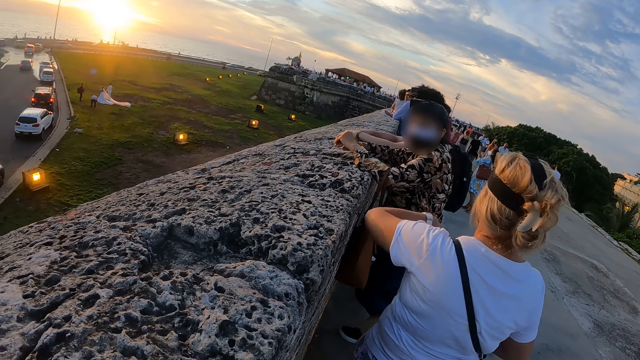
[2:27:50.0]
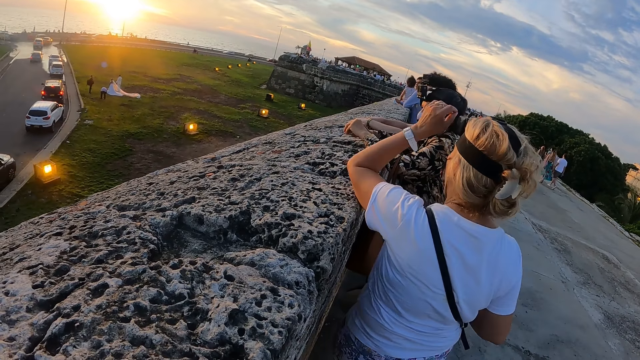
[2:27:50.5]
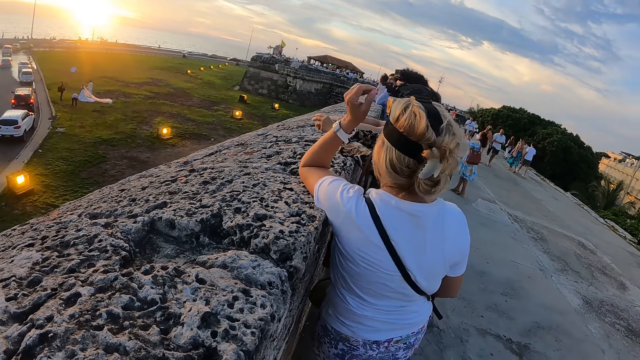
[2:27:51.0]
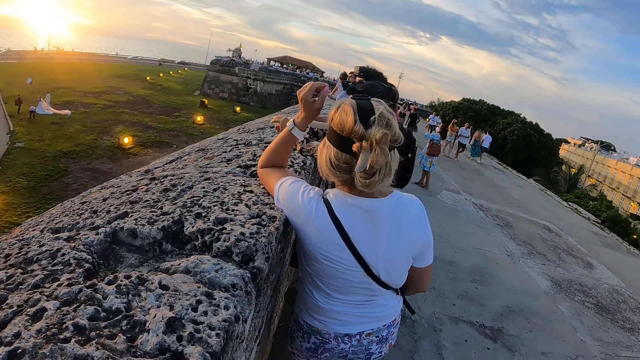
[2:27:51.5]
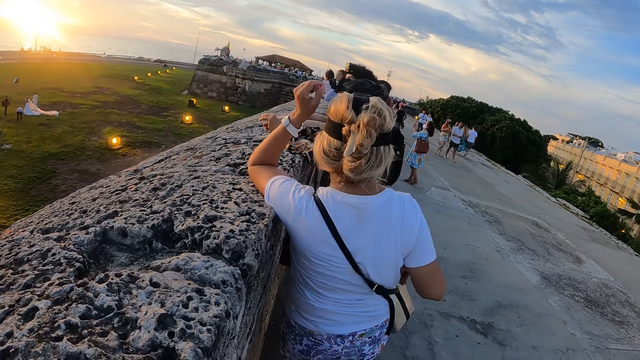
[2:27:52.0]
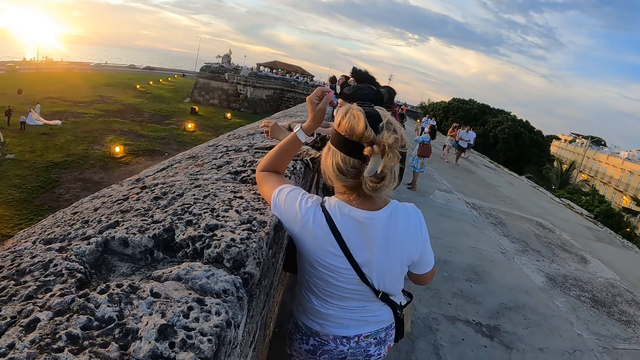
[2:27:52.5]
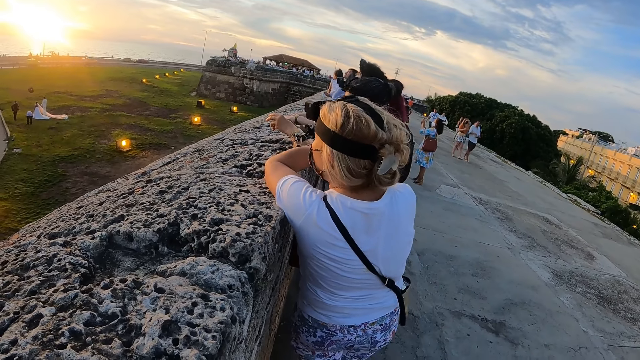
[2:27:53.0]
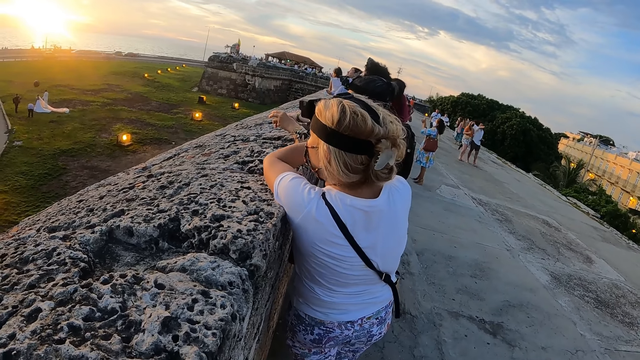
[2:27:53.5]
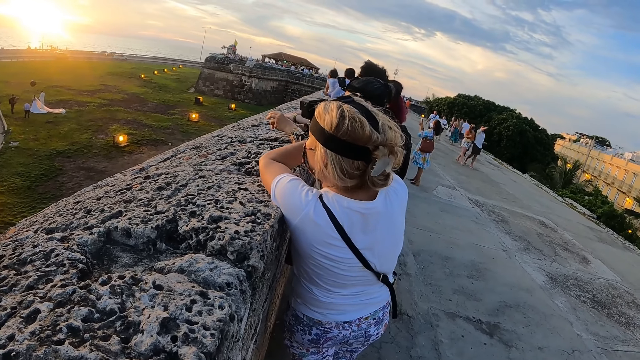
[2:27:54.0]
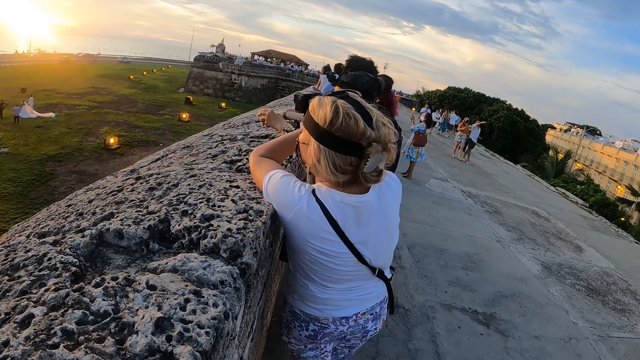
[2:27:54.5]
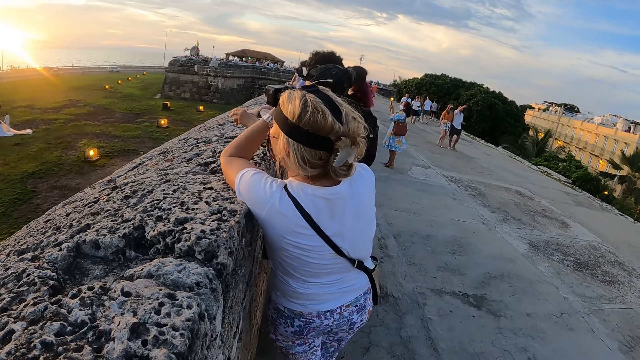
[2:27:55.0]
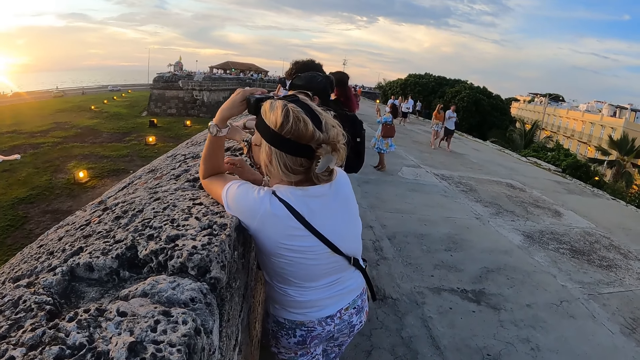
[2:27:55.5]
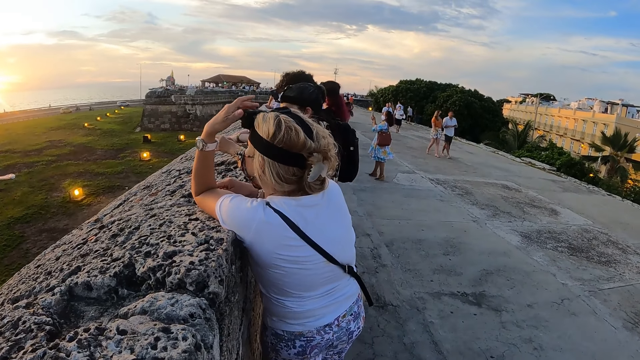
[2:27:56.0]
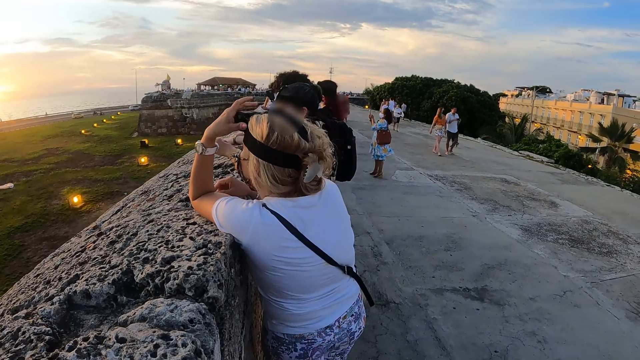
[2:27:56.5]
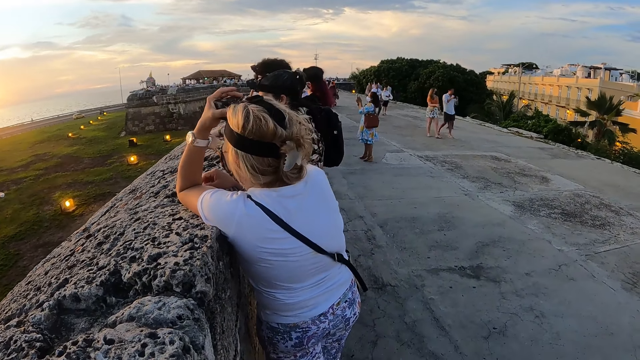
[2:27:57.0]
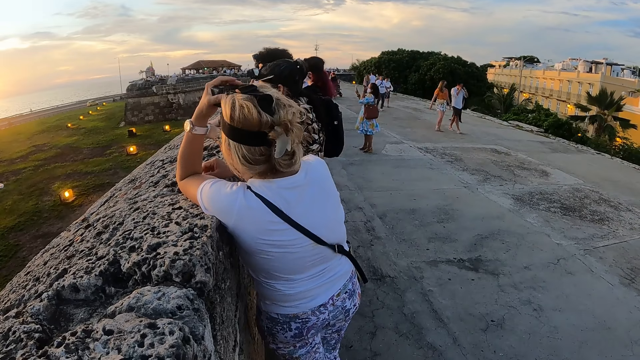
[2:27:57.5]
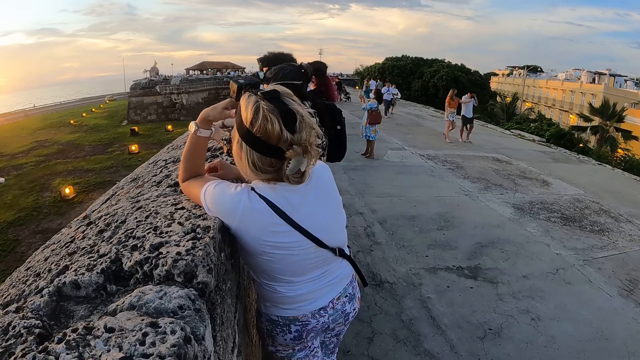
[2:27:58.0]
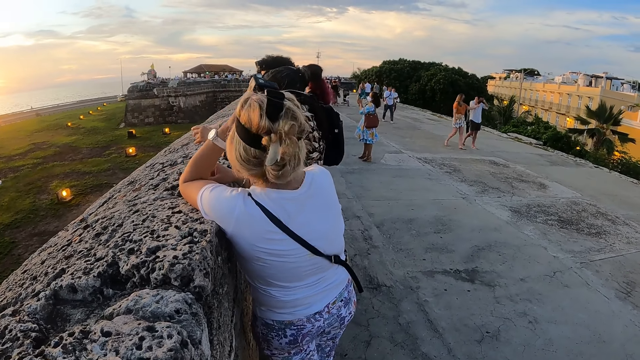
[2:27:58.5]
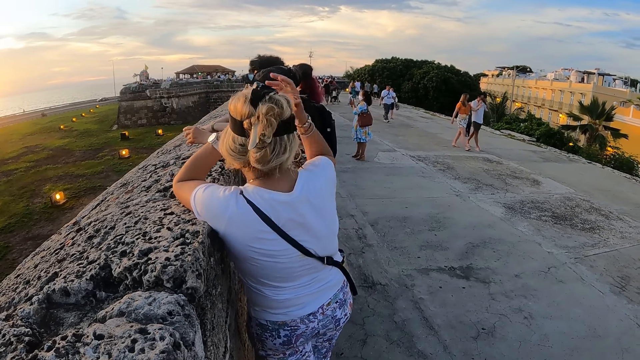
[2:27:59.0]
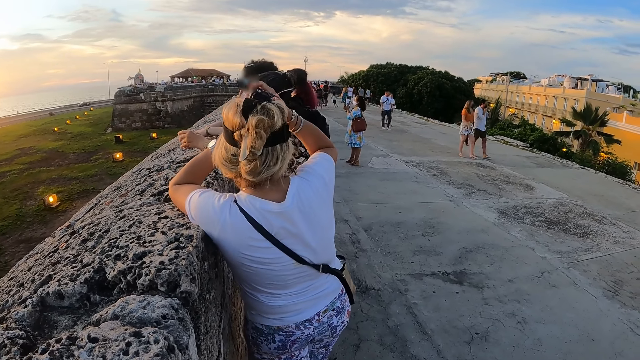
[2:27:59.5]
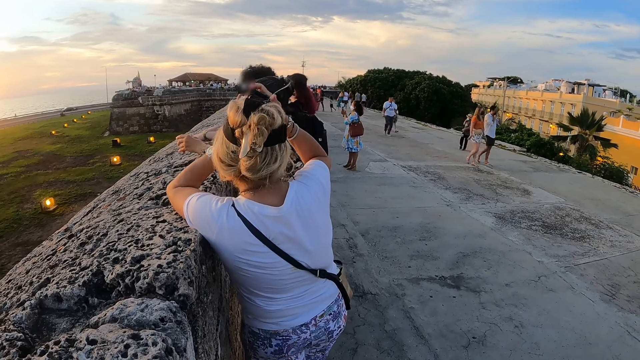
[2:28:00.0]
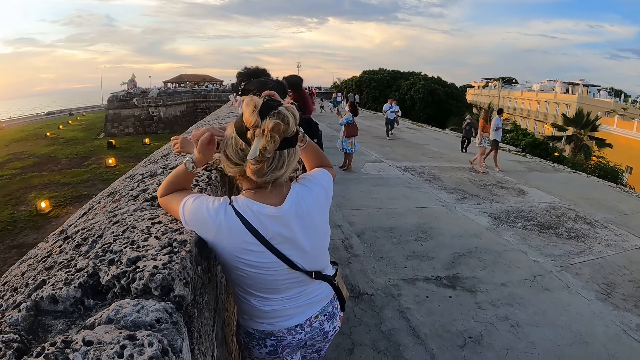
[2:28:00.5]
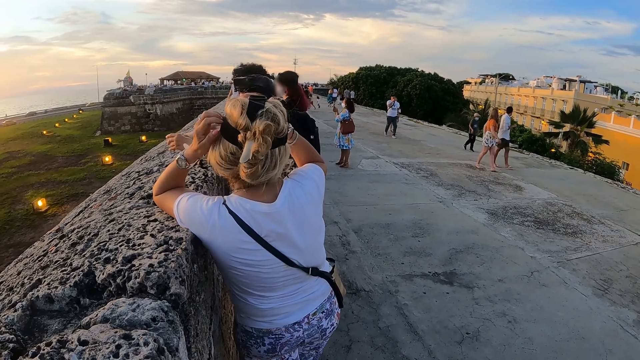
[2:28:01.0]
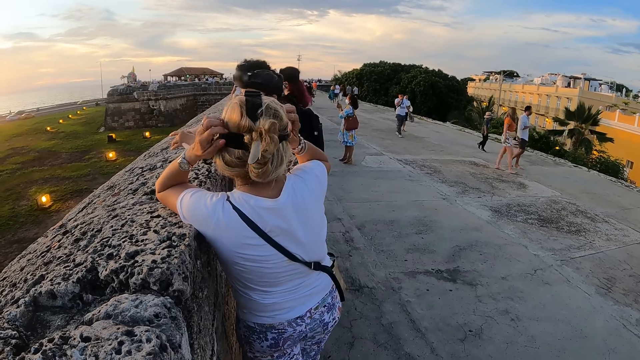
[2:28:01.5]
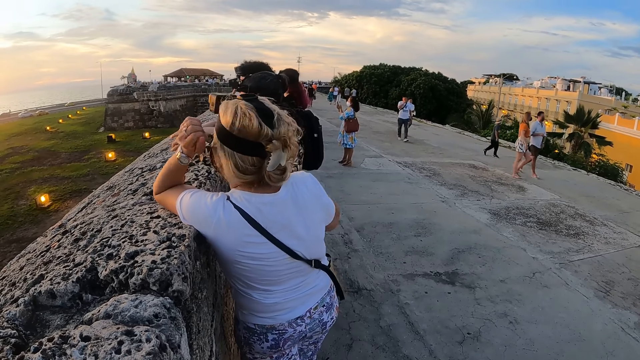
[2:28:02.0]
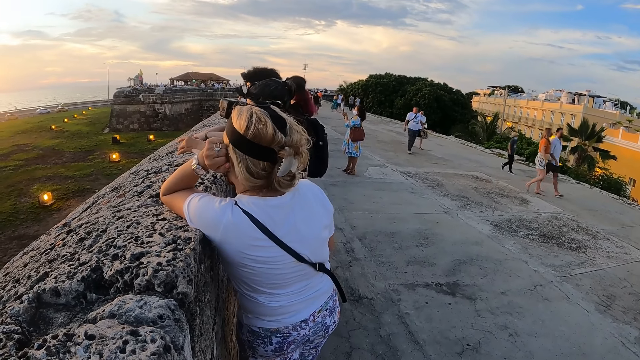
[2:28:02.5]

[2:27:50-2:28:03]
The camera wearer looks at a person. The person adjusts a camera.

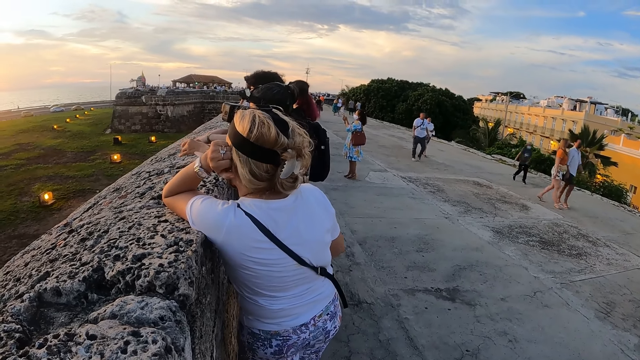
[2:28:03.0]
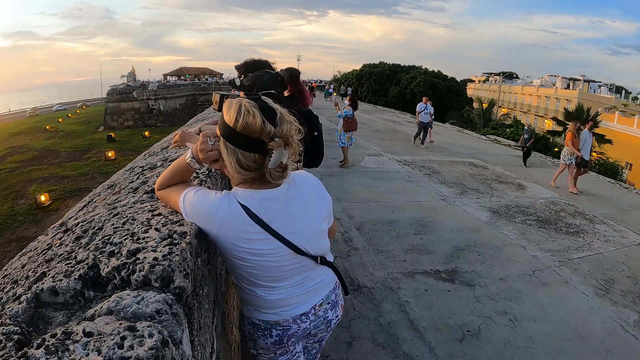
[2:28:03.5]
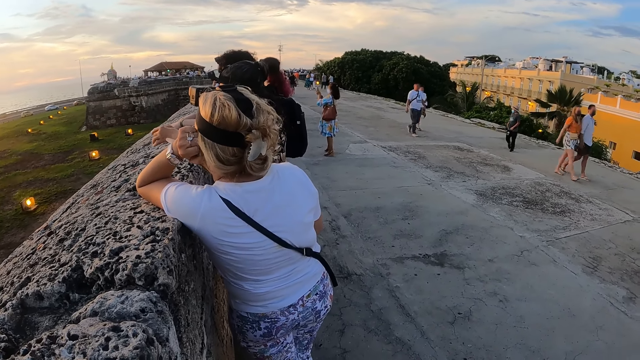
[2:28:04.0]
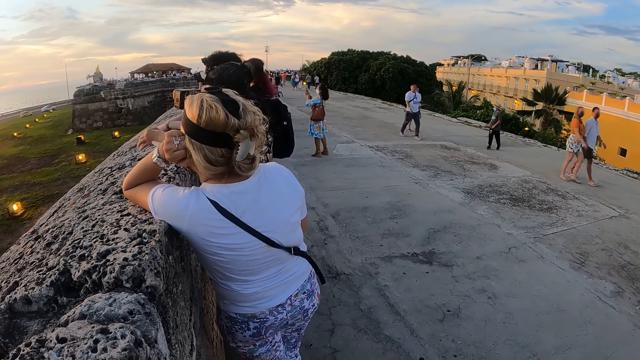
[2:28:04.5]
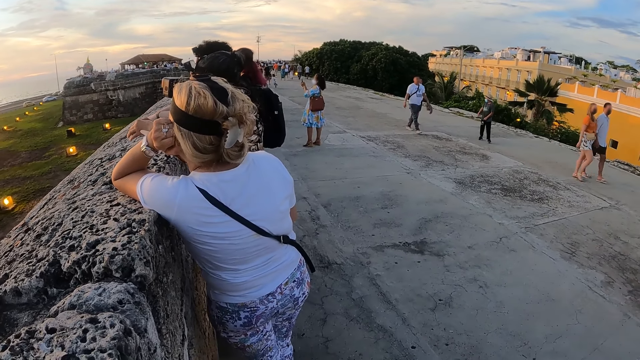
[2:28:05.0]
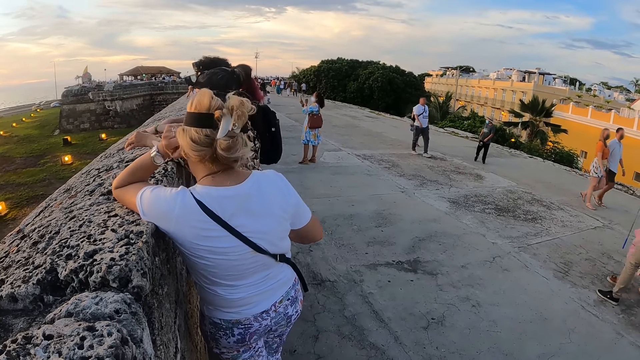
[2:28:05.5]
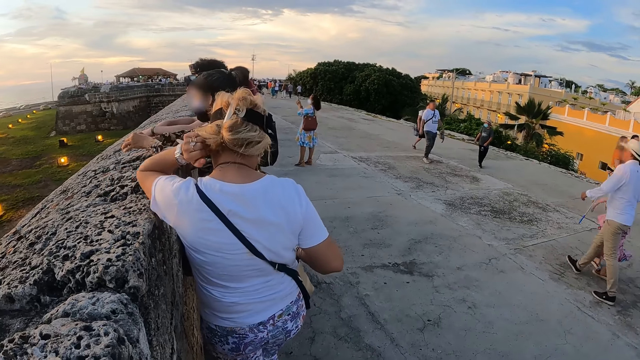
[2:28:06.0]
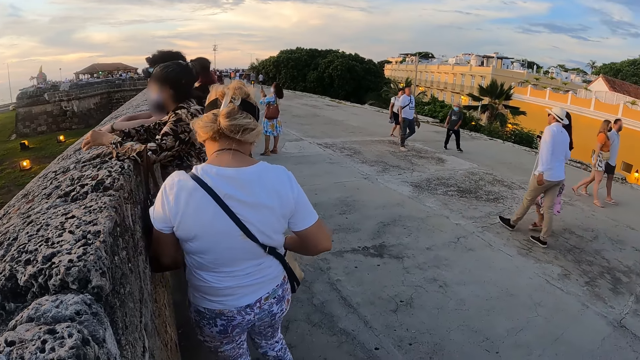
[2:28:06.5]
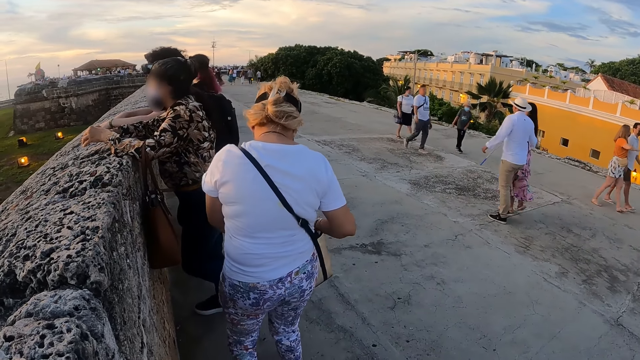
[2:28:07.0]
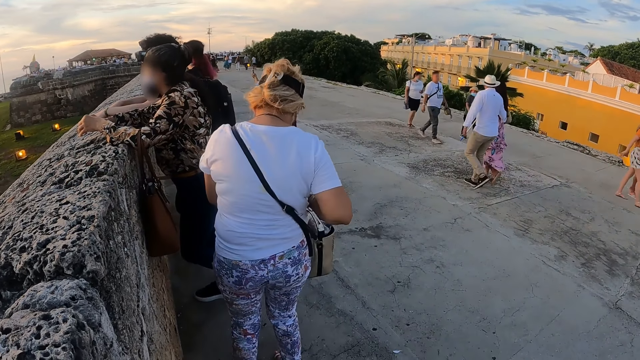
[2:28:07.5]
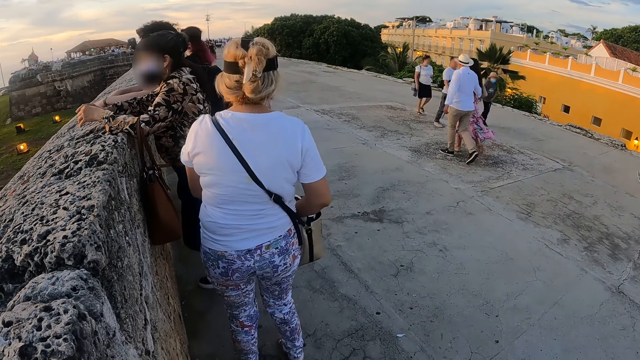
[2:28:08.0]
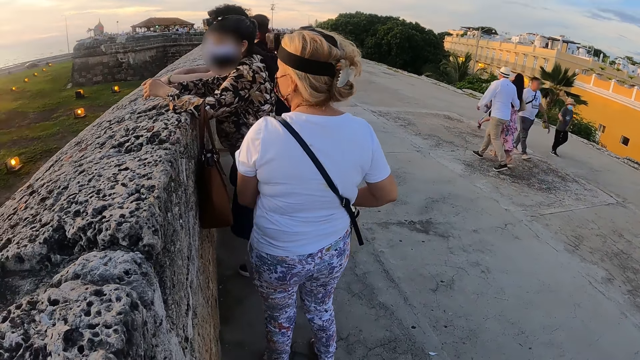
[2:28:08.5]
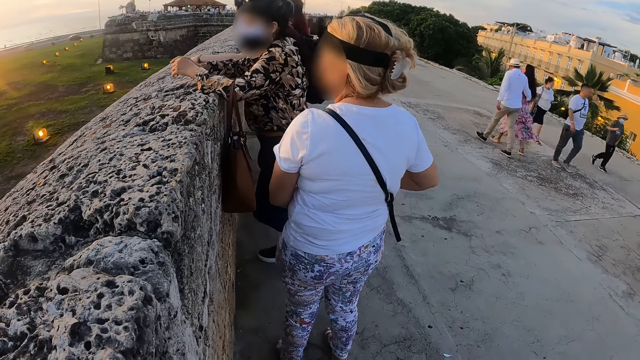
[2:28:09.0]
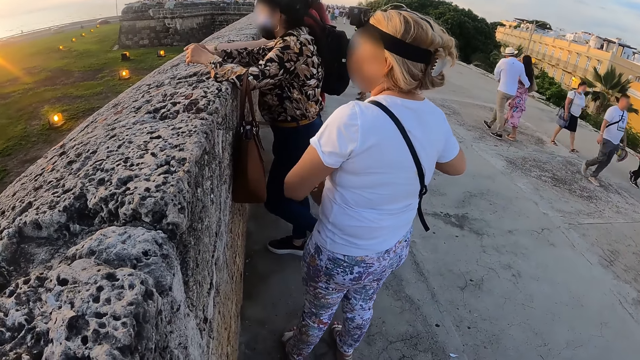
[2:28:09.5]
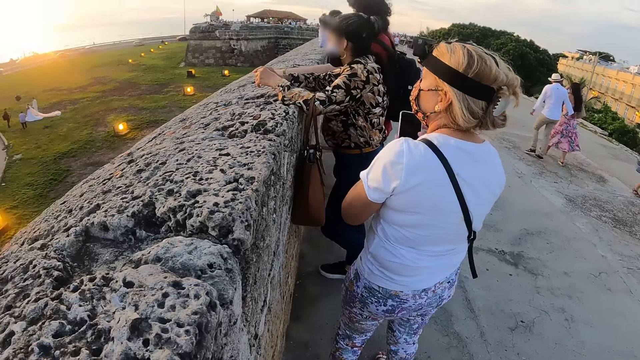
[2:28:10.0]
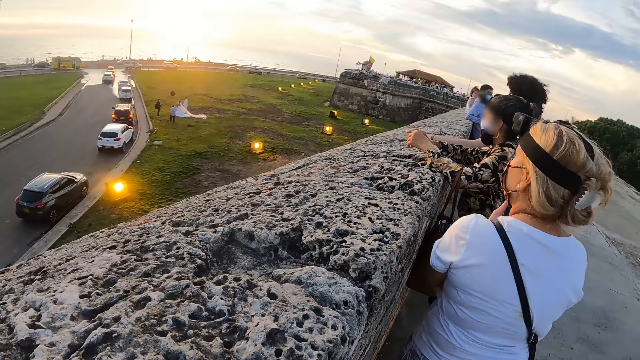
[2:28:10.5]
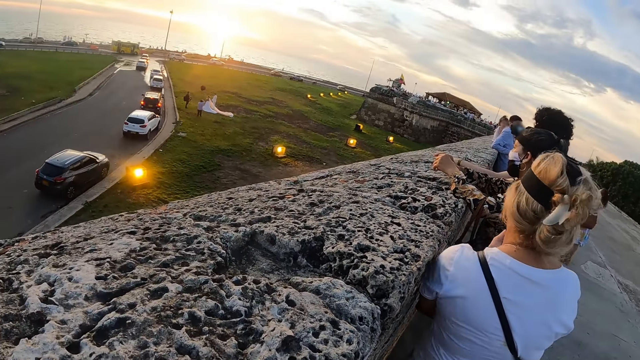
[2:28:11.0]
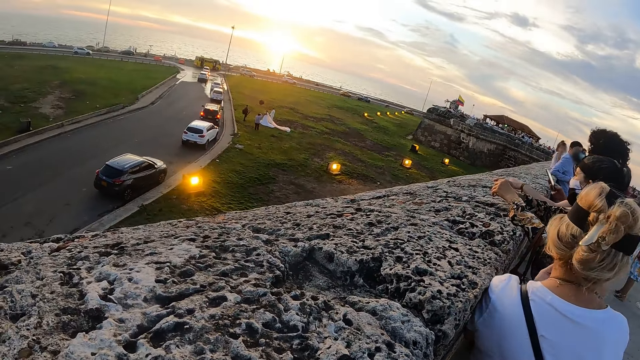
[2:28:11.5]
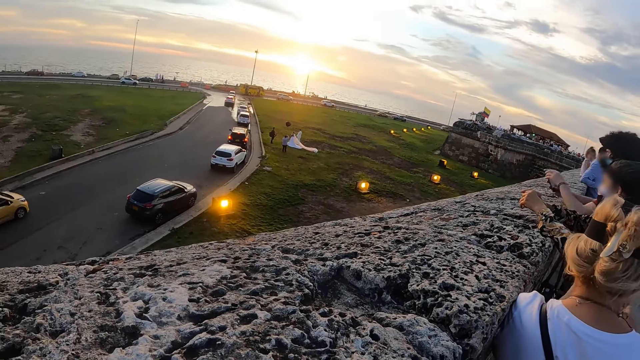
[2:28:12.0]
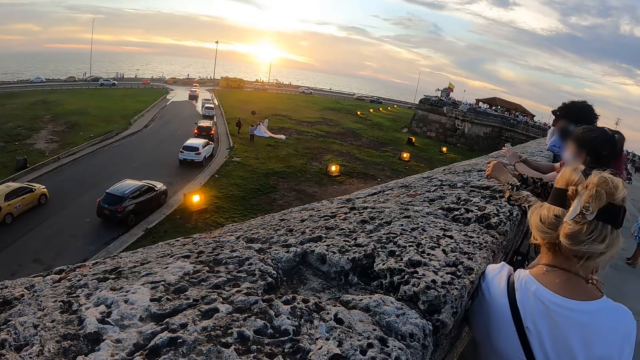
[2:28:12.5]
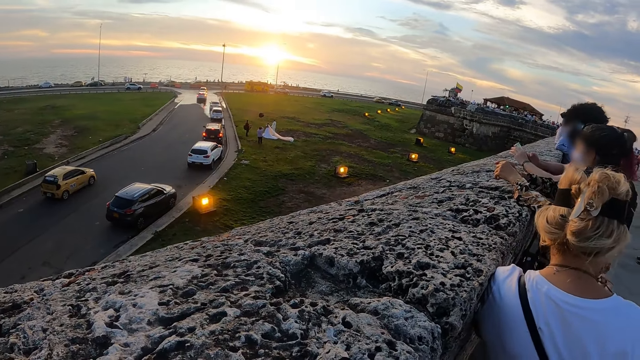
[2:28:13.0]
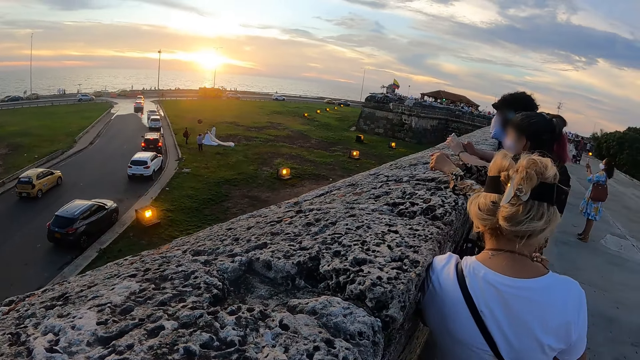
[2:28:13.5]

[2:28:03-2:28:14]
The camera wearer looks at a person. They look around.
